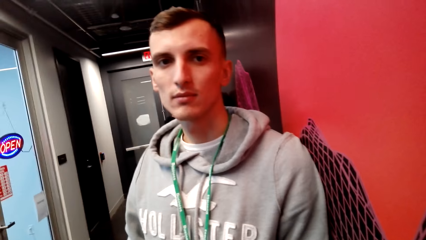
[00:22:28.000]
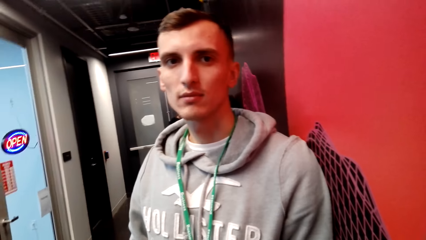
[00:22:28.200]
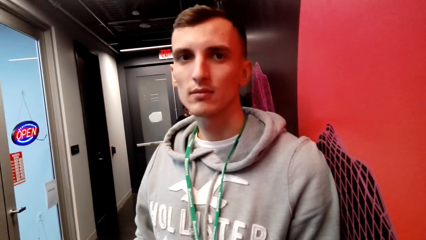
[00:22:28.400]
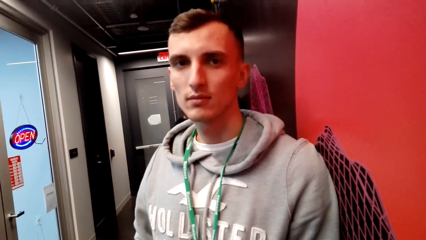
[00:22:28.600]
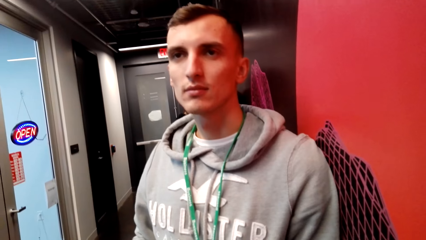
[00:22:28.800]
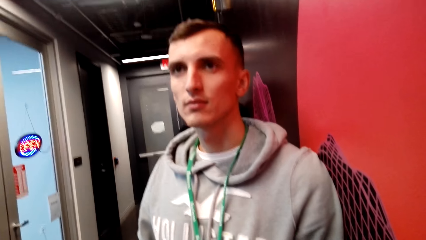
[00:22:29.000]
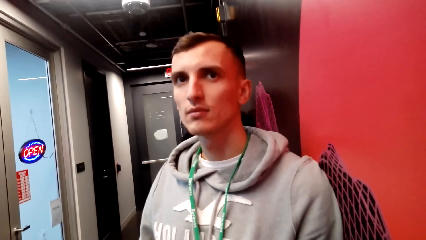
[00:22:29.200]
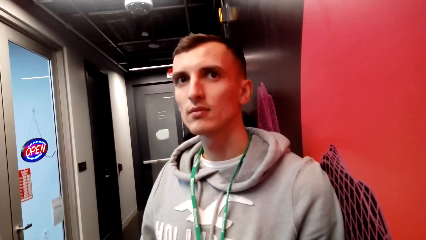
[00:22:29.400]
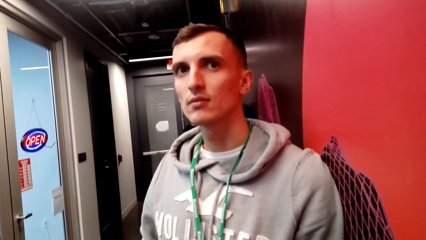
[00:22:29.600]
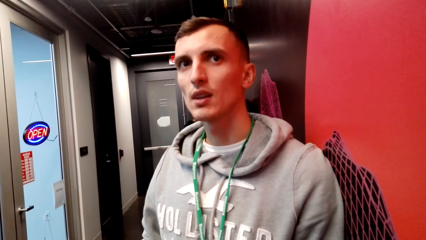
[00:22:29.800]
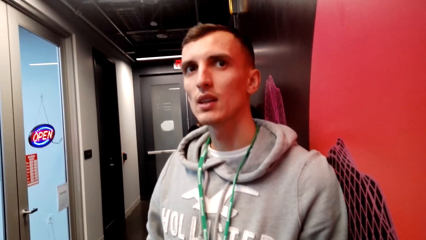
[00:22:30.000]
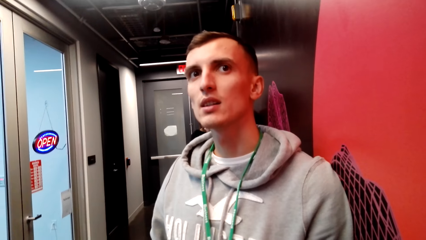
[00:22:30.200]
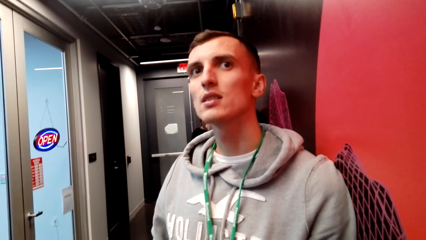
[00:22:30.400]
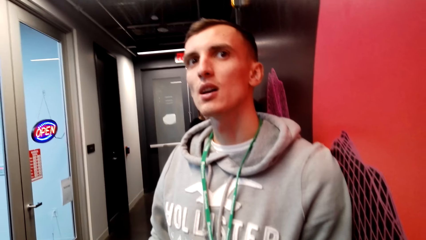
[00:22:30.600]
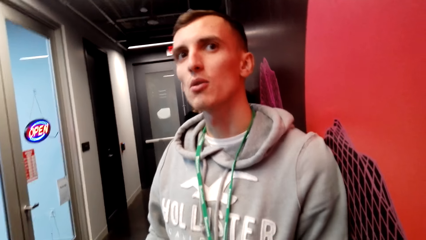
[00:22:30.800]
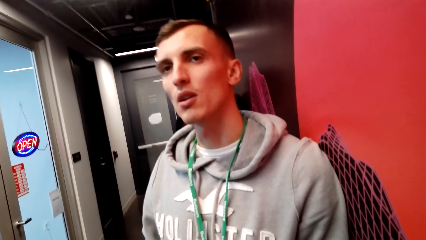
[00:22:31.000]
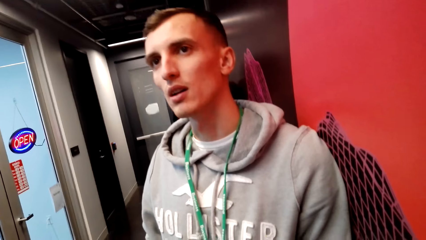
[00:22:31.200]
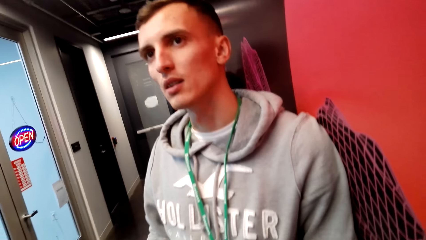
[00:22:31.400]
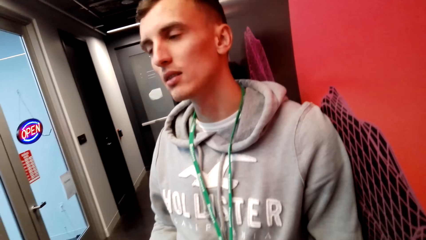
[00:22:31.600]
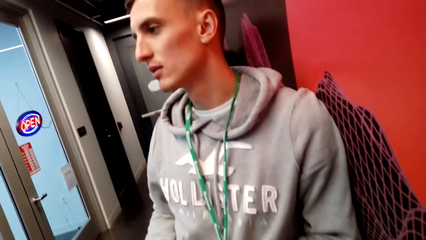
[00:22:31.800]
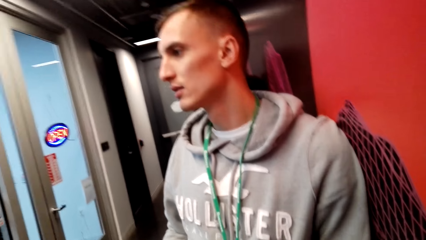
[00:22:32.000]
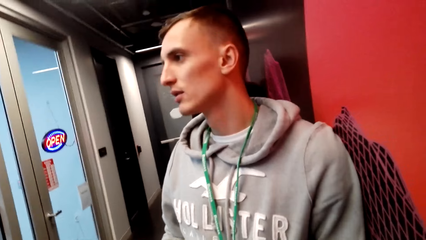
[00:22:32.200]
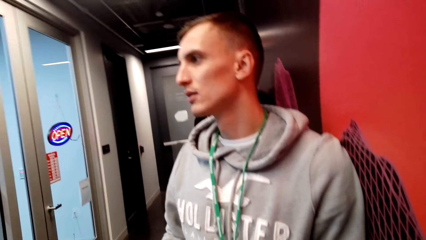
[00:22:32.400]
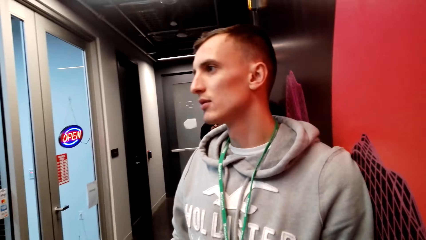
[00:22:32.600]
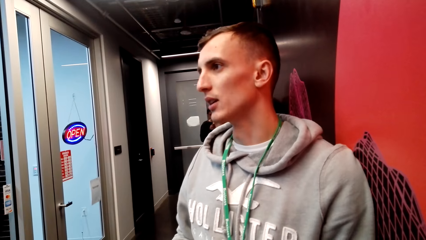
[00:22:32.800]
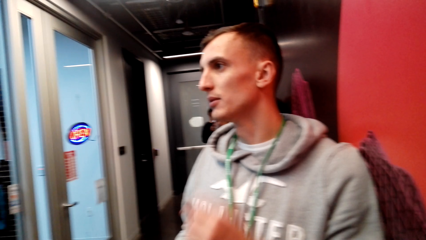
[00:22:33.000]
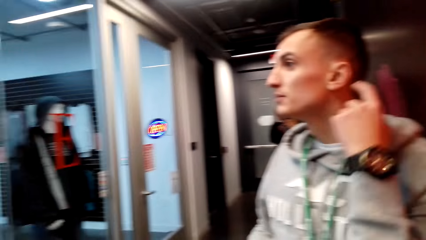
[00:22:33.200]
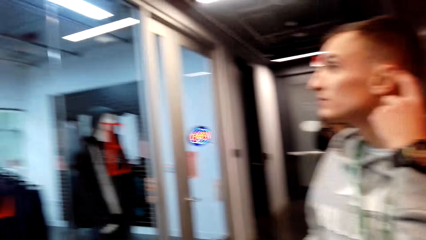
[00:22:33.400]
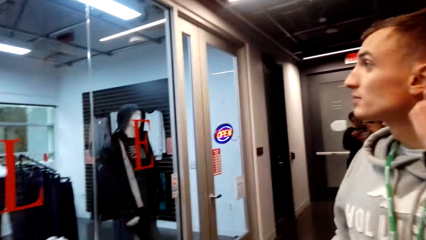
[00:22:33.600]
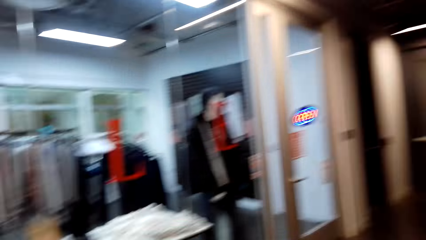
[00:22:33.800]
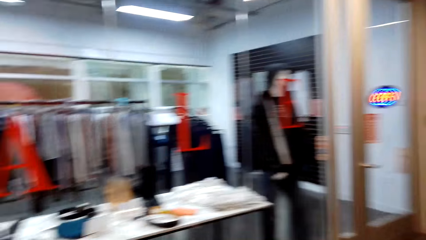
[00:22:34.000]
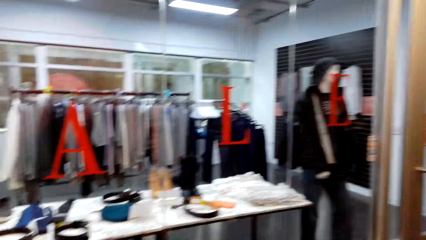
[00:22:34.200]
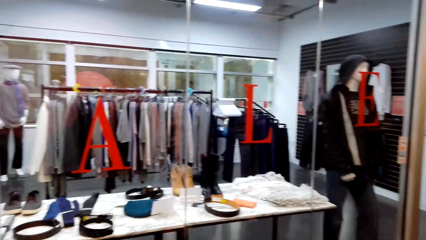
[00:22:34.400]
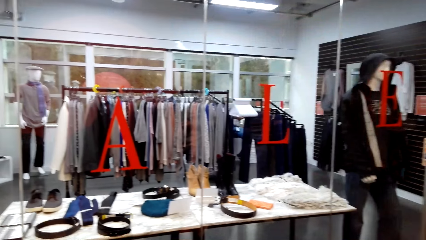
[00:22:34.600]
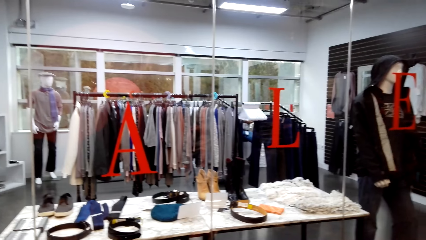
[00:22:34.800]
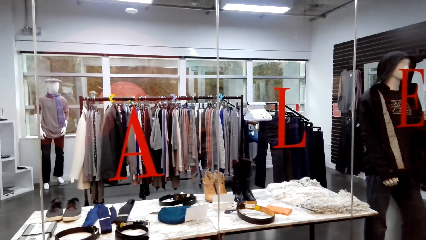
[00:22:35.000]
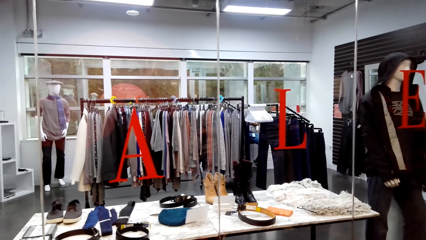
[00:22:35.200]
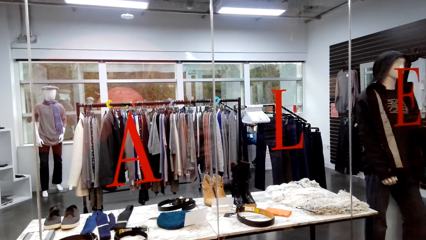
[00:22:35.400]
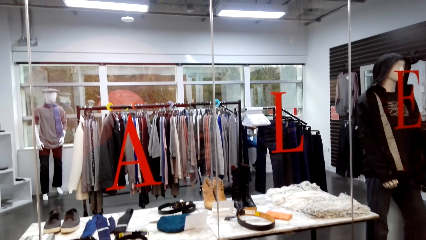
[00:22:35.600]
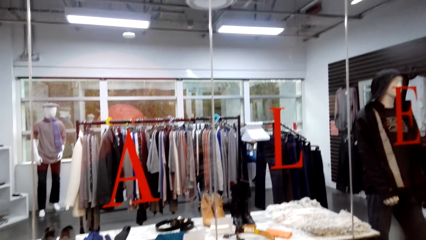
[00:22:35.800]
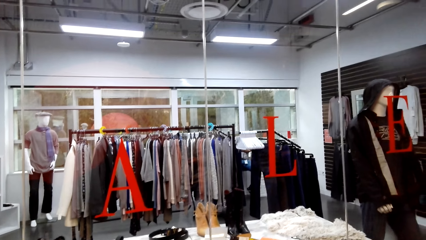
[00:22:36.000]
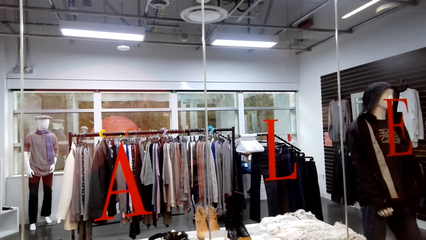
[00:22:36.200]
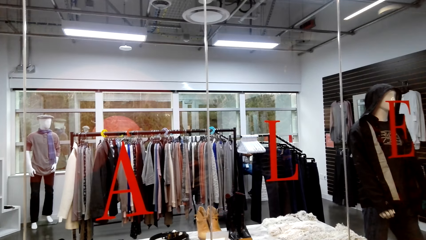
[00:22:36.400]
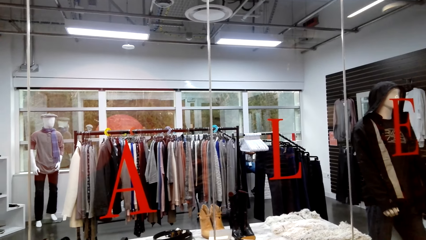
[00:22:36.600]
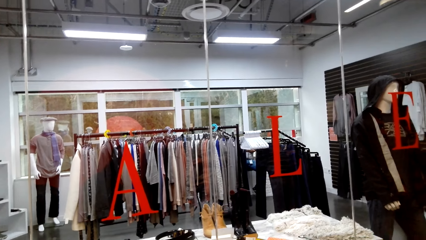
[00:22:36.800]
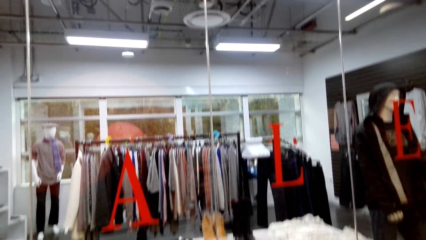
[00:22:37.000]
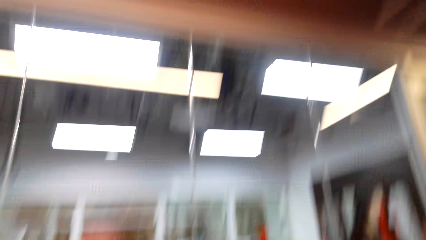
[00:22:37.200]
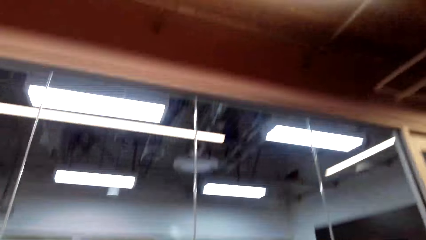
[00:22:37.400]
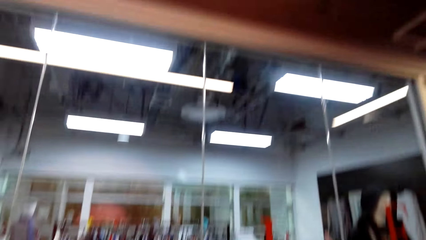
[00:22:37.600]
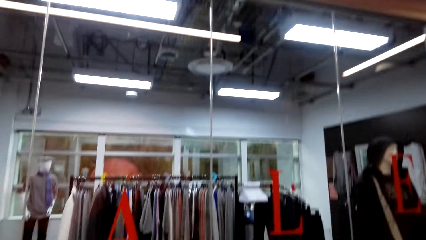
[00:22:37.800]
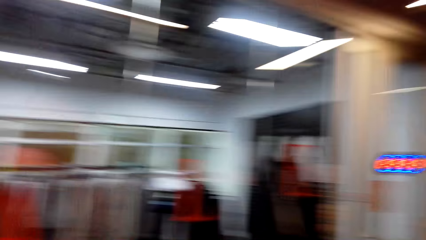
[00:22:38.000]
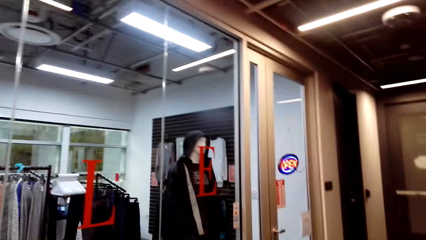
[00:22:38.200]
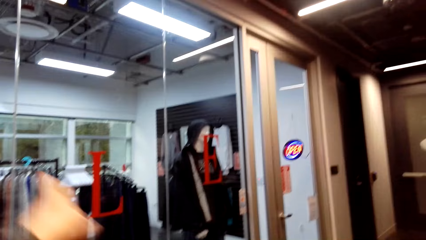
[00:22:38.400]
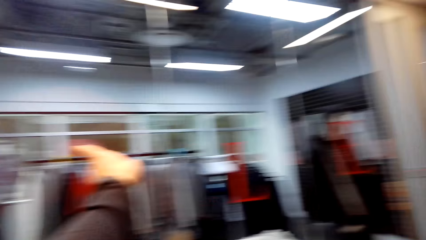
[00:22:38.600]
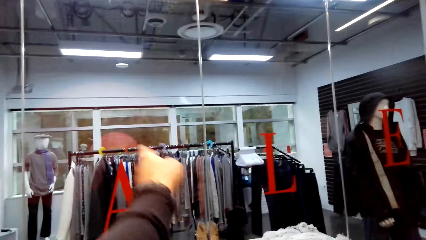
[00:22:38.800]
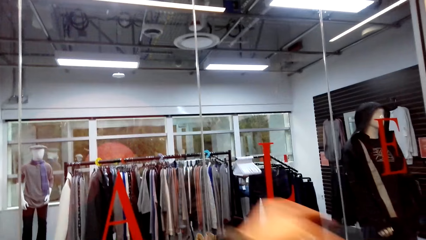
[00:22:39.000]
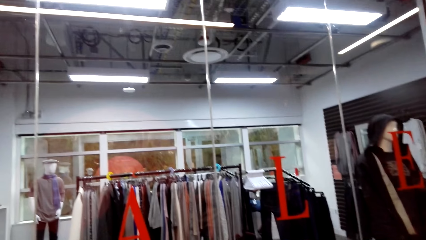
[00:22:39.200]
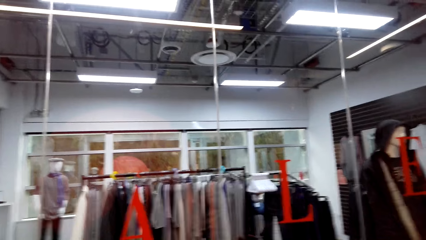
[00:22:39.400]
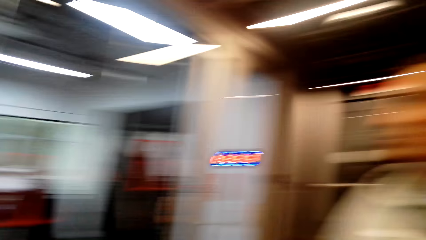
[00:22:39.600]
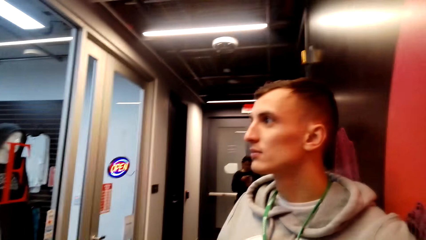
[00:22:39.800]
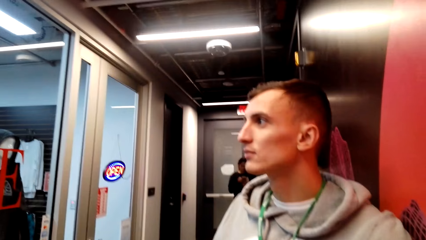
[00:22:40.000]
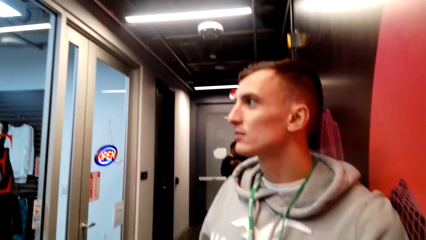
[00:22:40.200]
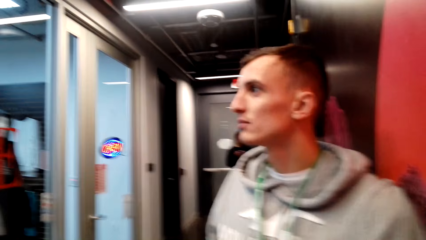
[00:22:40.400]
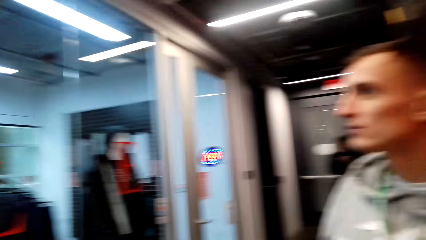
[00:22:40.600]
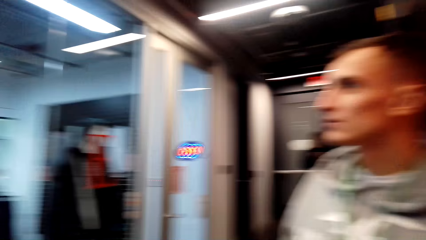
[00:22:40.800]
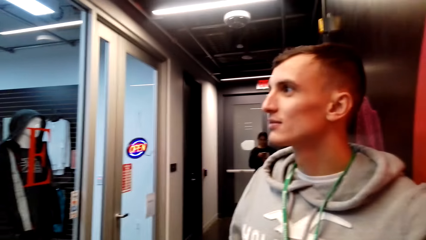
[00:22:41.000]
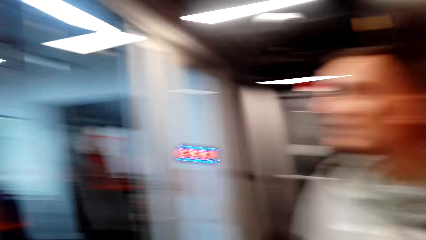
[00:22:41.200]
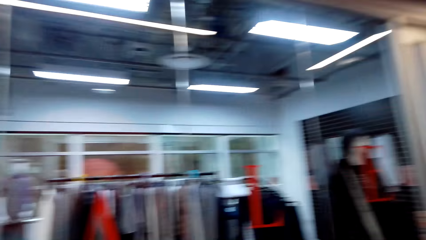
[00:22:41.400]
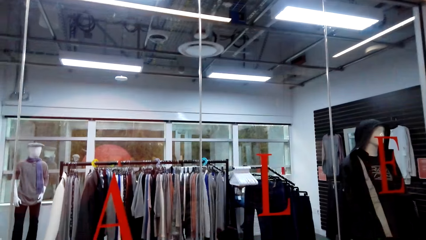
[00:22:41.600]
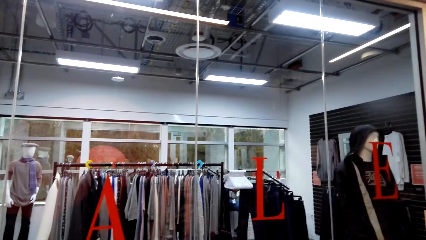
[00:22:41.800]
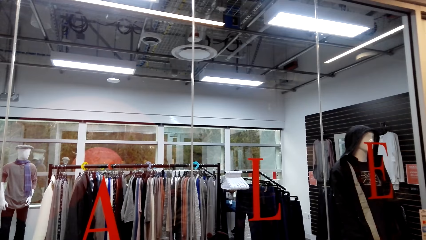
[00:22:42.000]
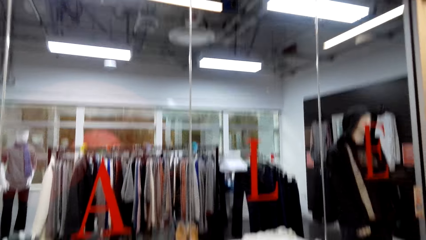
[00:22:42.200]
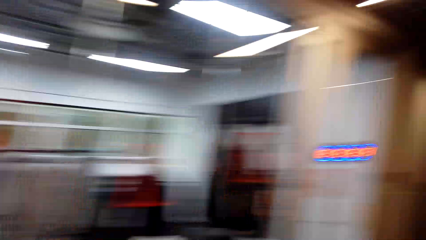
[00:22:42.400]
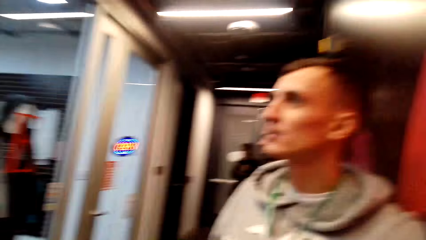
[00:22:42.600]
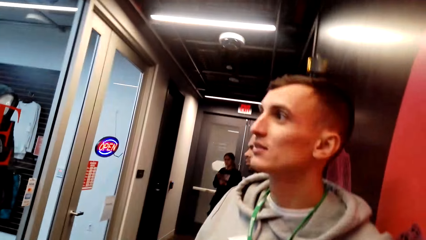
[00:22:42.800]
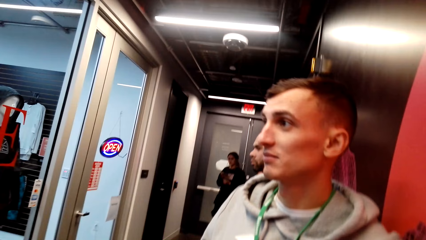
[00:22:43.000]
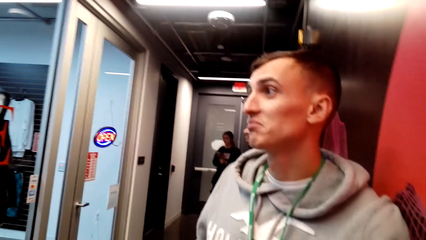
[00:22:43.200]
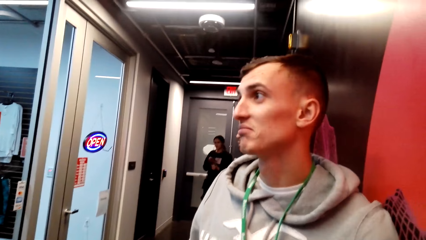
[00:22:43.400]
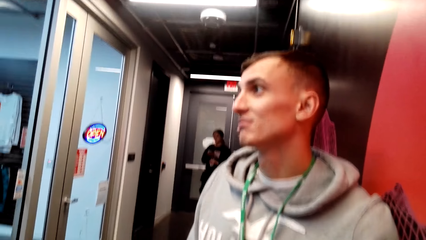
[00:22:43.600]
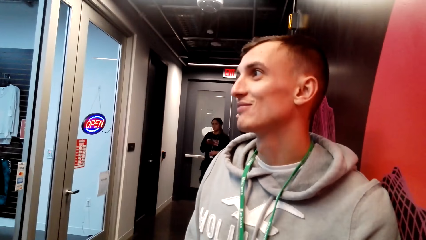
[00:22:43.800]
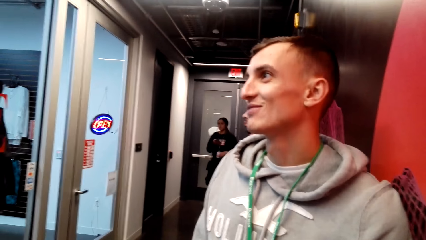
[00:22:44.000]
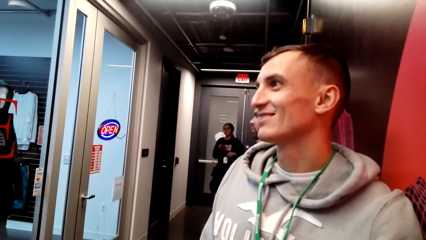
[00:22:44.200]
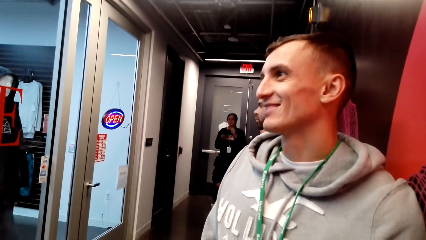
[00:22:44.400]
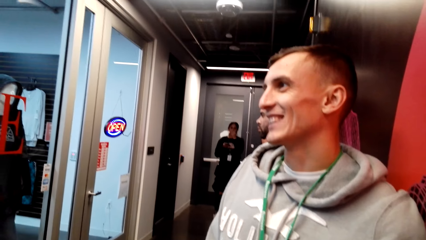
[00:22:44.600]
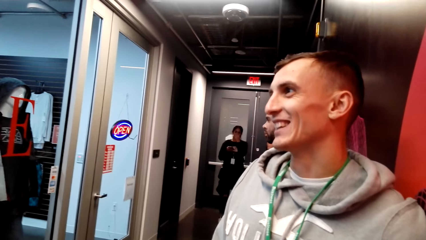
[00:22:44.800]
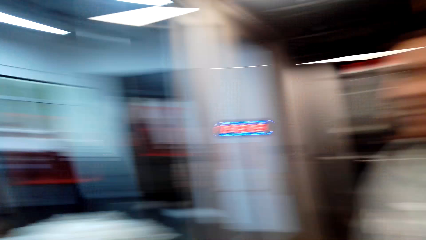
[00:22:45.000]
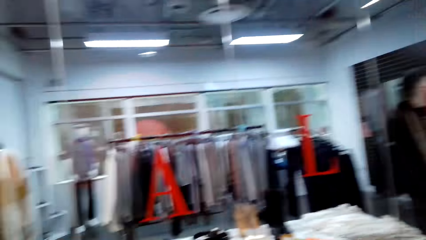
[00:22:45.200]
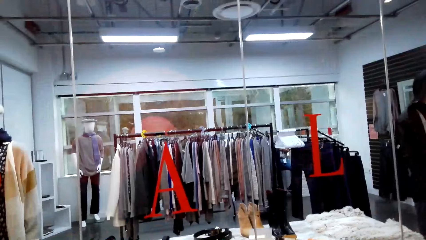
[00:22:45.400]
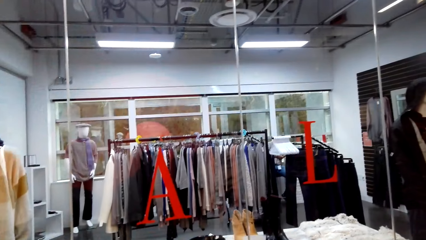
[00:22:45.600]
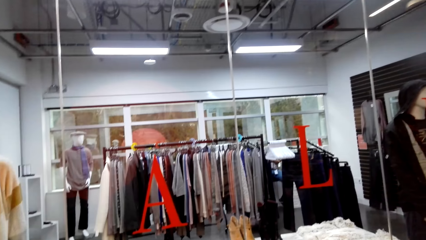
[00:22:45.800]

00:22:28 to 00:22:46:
The camera wearer looks at the items through the display window. They point at the items on the display window. They look at a man. They look at the items through the display window. They look at the man.
